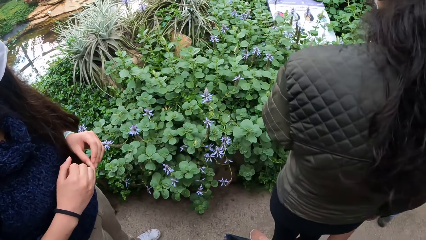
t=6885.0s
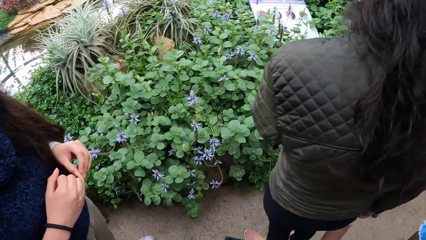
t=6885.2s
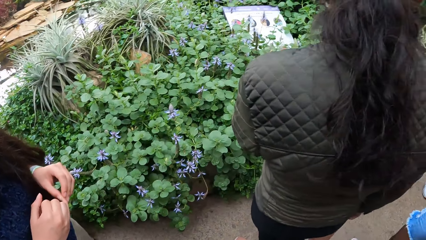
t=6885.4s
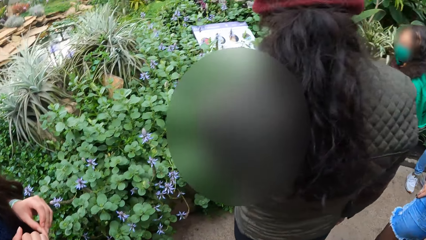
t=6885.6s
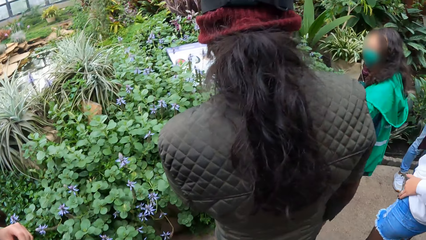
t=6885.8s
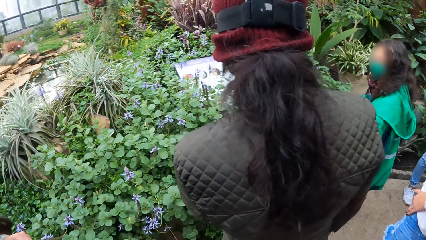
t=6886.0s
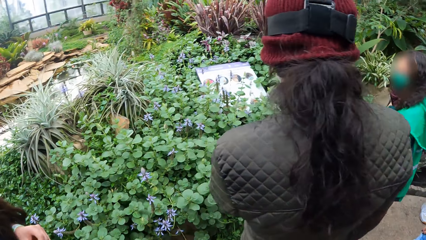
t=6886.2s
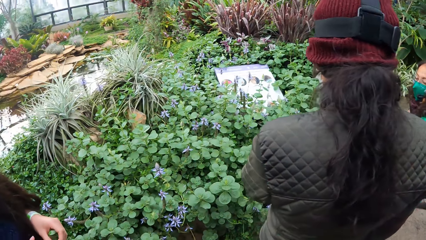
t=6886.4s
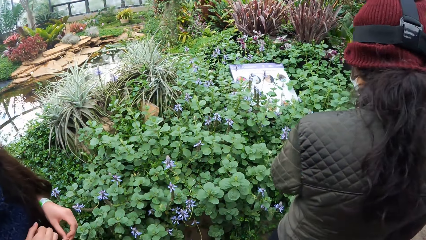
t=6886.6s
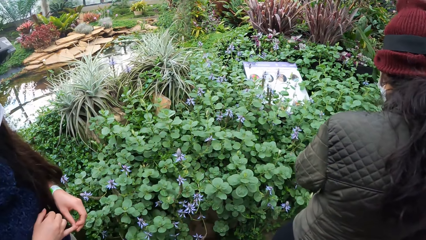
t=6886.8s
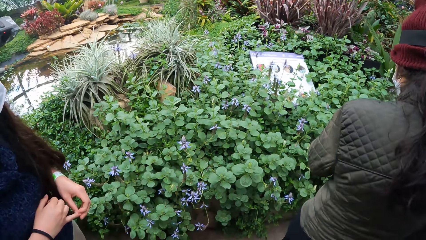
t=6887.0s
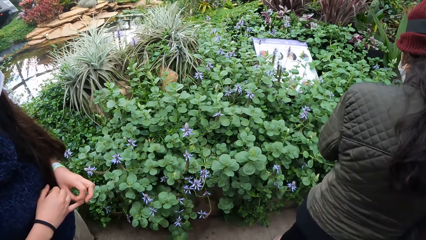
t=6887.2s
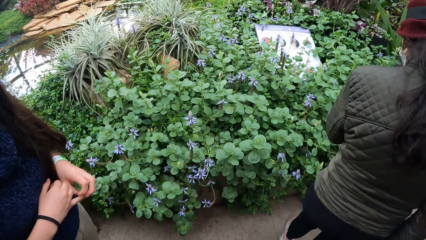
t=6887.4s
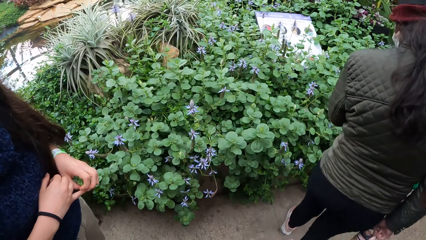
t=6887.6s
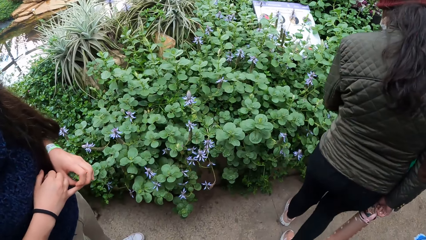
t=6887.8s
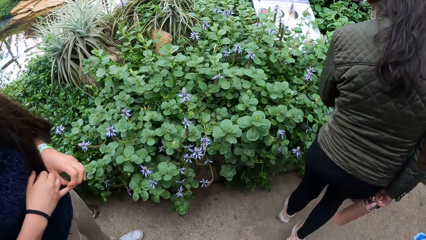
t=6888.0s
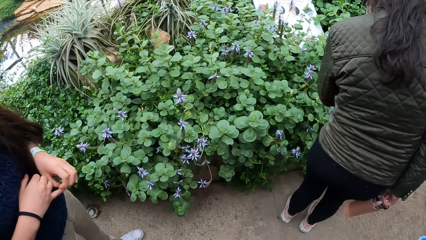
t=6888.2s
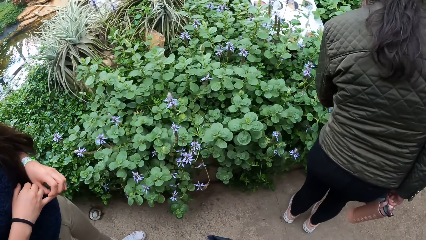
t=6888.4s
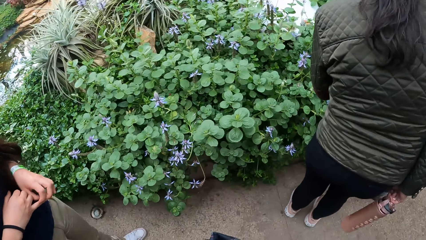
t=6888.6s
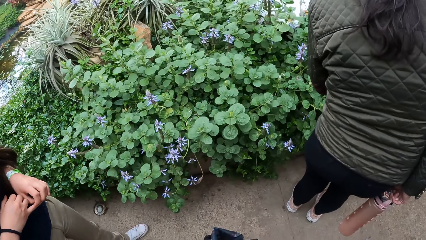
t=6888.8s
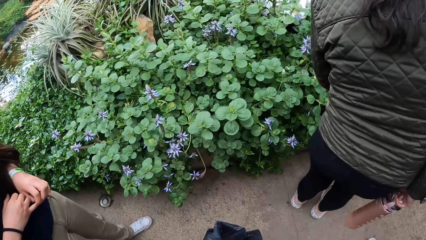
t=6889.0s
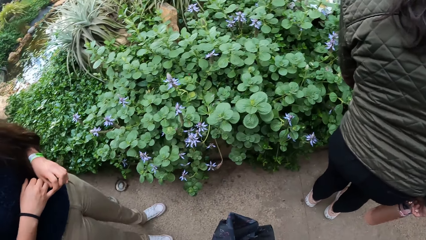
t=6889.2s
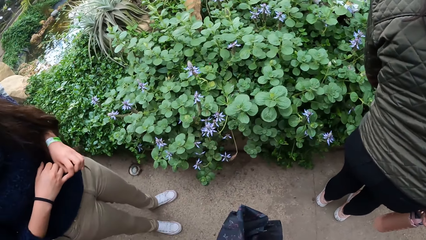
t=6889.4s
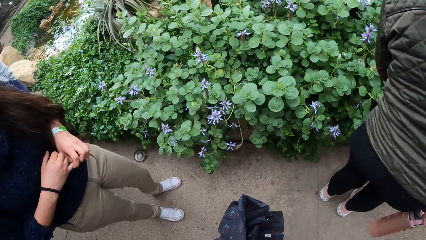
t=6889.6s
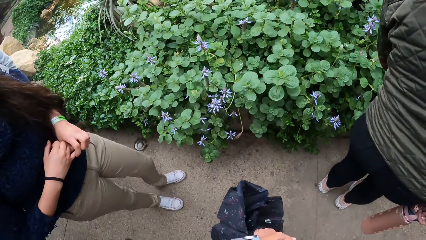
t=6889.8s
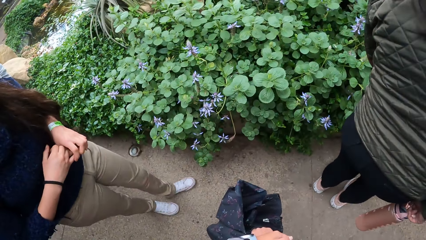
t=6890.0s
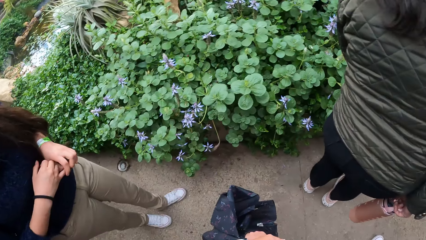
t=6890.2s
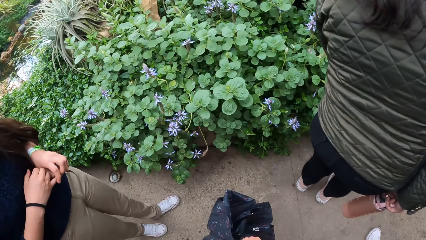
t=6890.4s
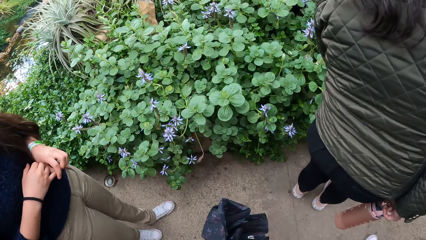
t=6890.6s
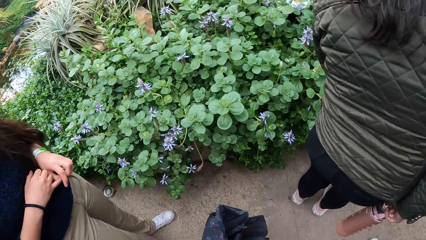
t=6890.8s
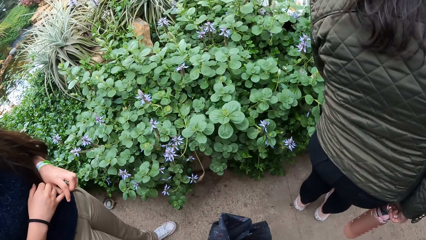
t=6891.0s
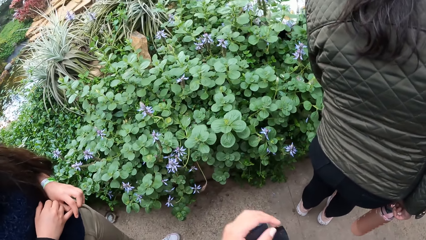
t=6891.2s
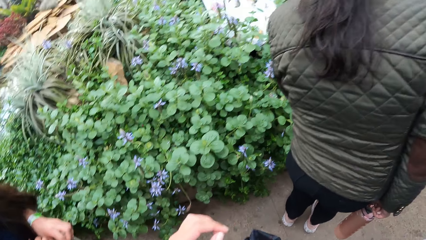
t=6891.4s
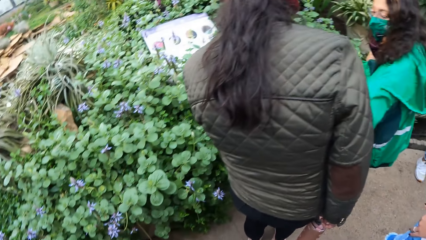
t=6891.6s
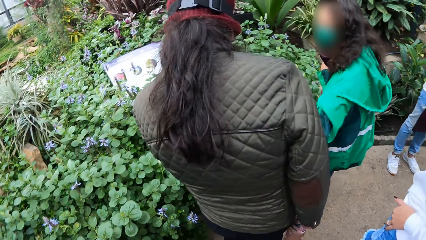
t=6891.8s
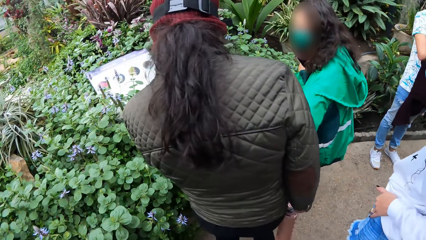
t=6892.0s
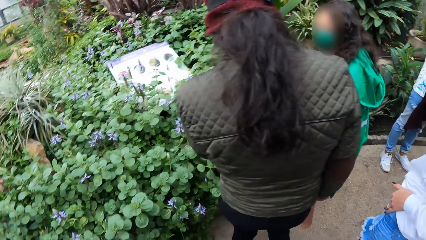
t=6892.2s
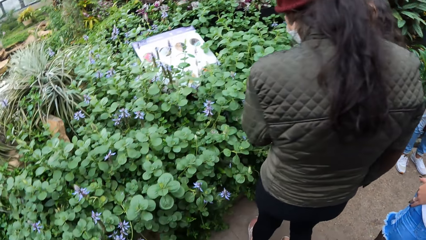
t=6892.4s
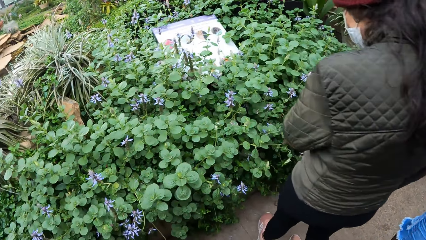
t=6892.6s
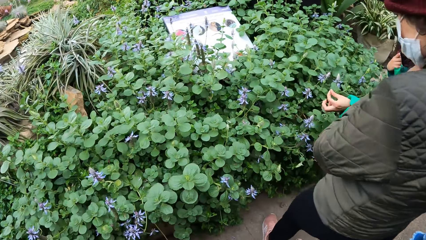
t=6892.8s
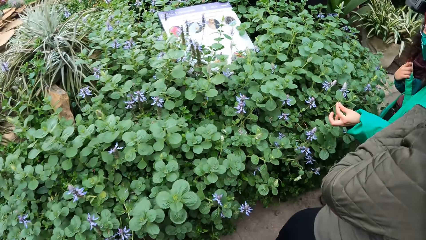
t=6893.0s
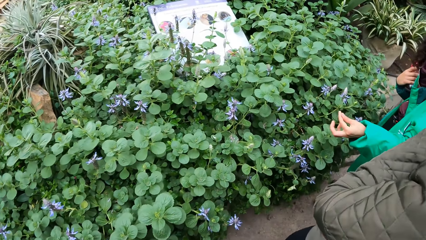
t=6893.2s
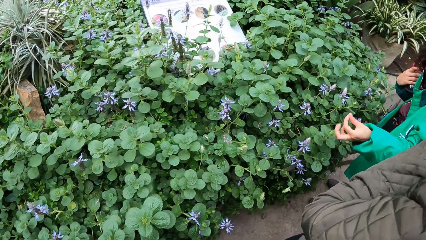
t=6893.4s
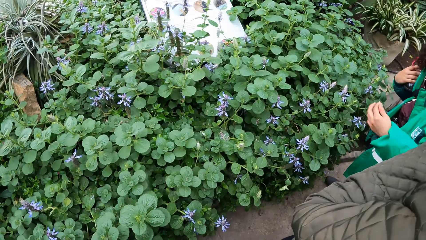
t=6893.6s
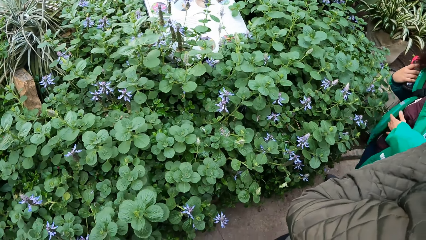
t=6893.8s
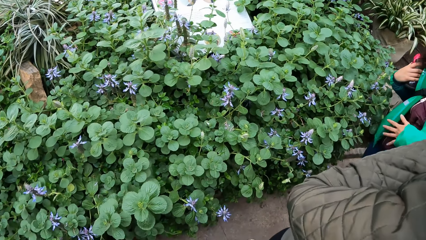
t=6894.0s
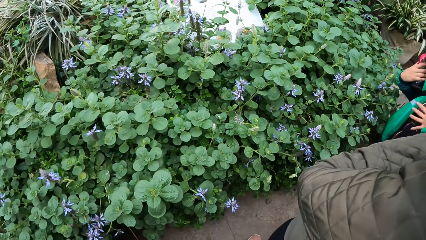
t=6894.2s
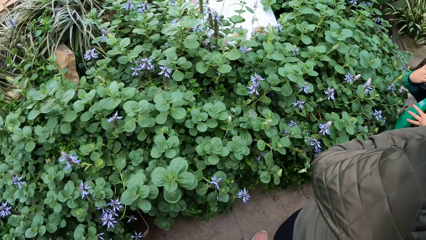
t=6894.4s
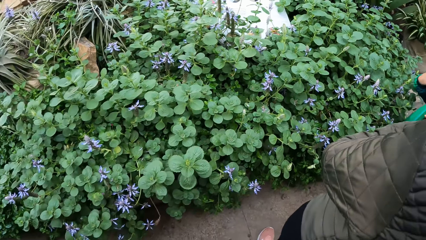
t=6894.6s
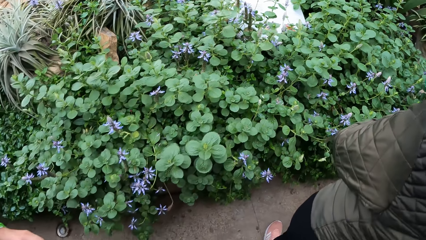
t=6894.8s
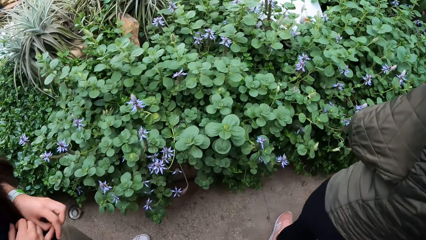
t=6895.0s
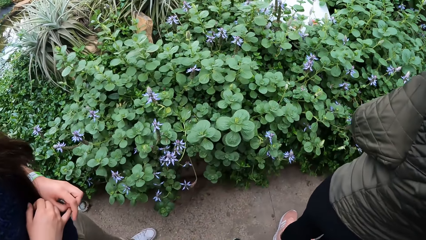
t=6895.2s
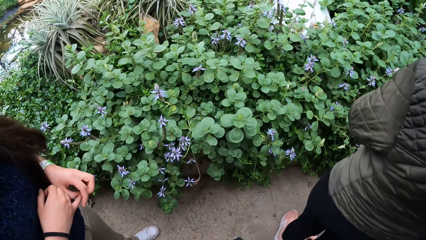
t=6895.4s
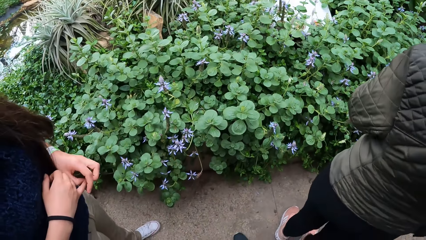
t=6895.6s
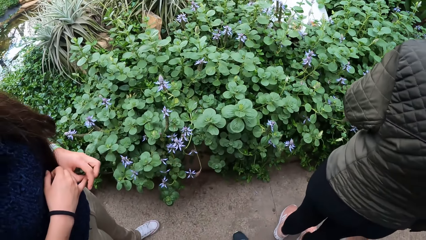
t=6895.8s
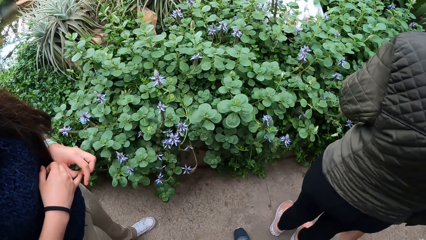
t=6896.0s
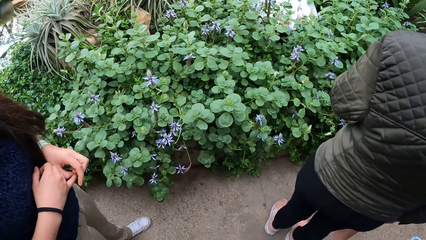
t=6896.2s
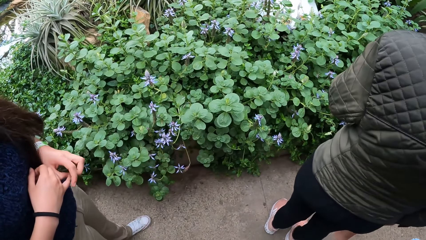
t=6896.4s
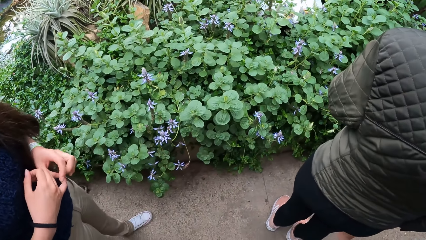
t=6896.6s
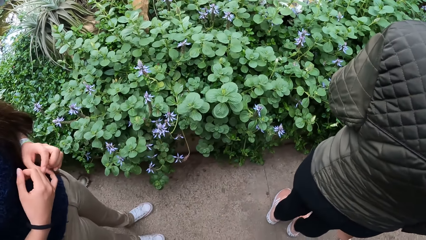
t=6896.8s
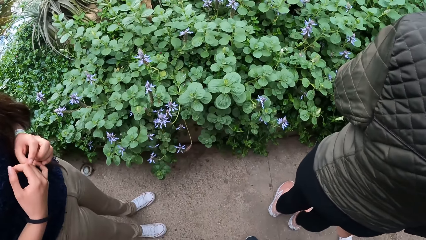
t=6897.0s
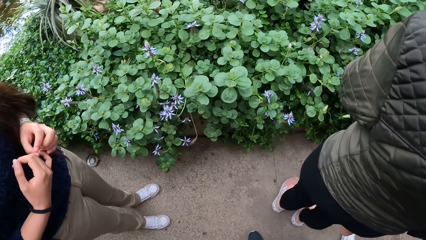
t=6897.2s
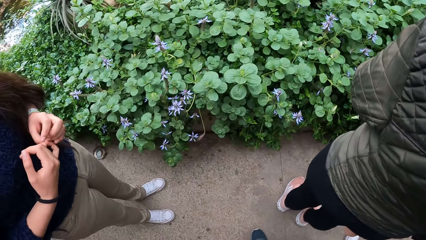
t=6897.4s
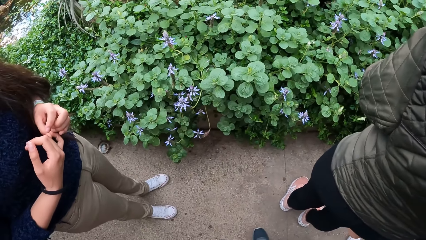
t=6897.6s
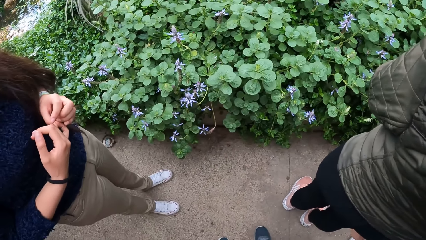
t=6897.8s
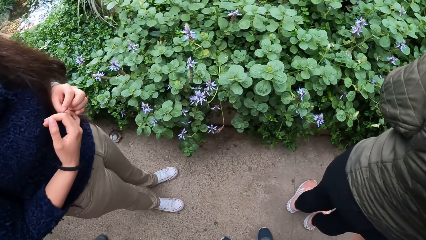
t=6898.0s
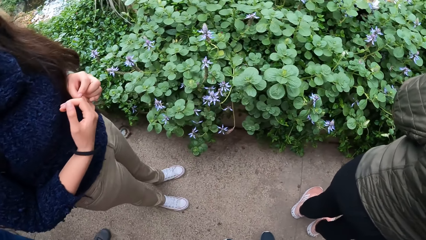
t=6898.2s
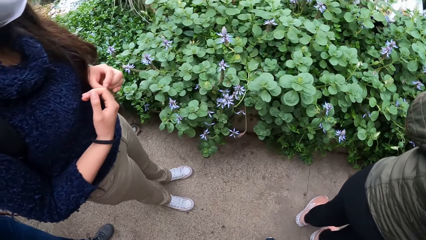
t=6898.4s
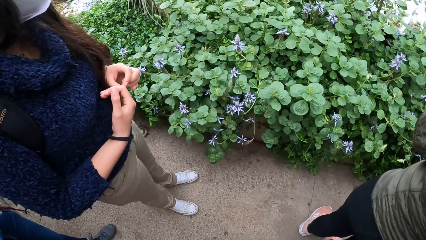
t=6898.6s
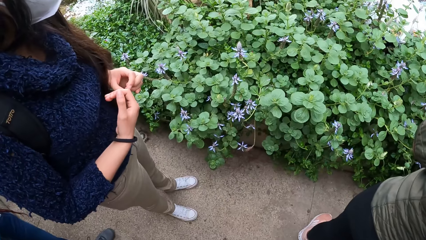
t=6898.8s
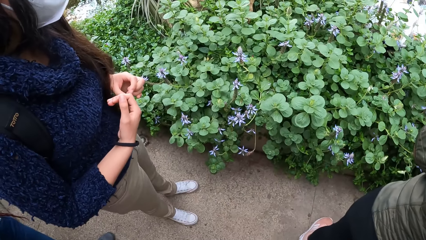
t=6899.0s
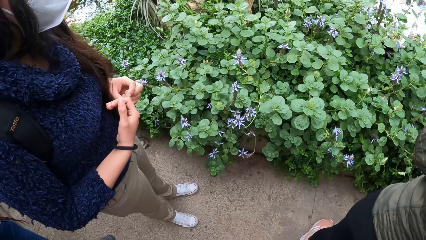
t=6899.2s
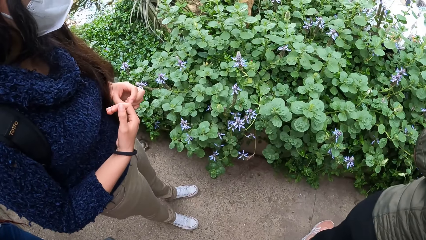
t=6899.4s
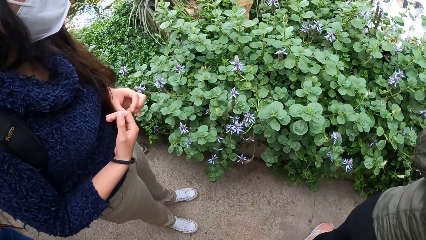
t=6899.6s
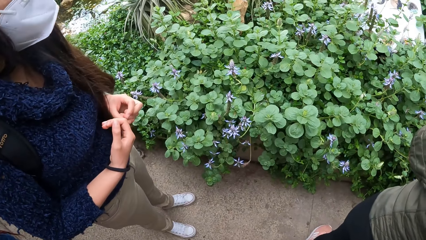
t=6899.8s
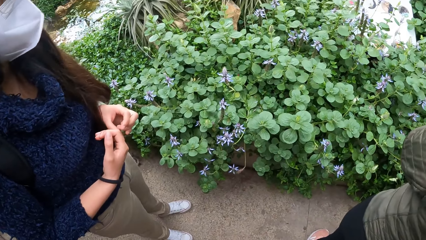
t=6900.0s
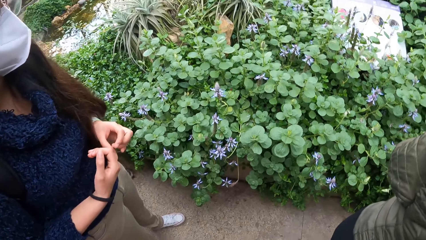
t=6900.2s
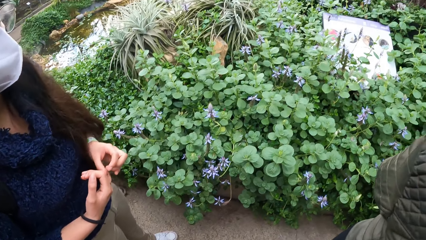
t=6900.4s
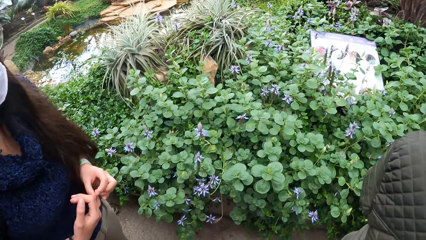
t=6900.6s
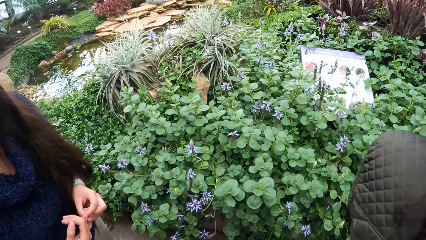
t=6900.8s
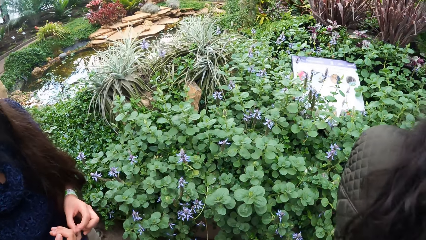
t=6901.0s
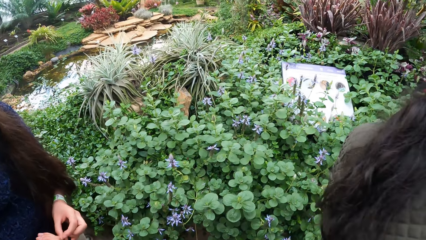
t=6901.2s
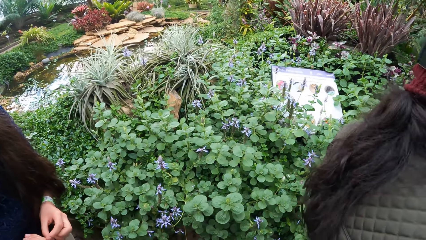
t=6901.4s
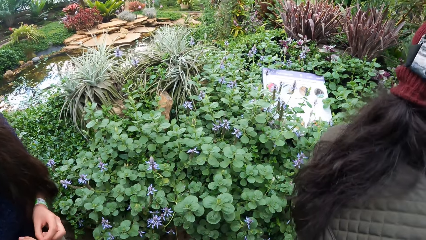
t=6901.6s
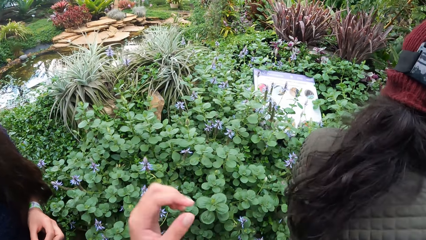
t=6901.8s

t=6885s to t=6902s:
The woman rubs her left fingers together. The camera wearer looks at the flowers.
